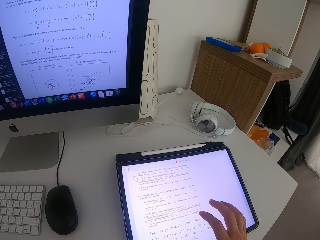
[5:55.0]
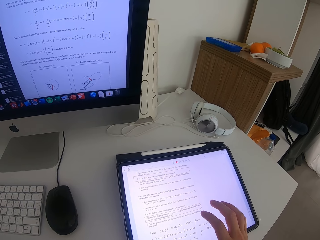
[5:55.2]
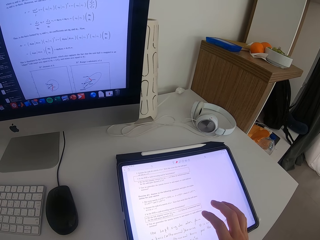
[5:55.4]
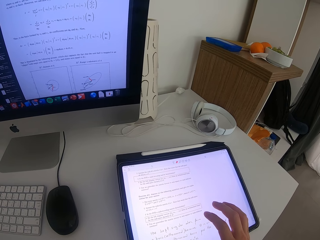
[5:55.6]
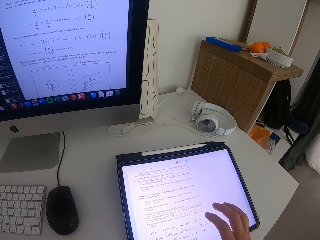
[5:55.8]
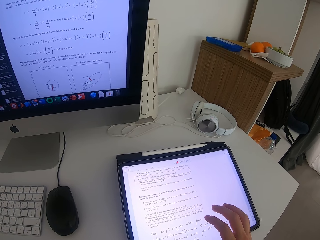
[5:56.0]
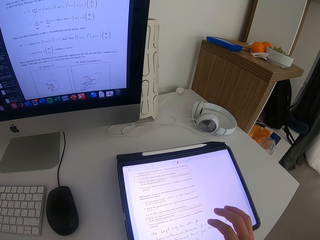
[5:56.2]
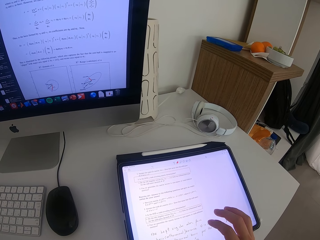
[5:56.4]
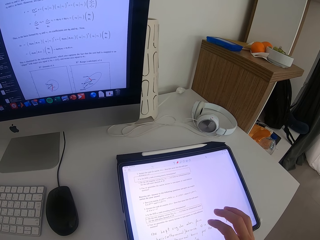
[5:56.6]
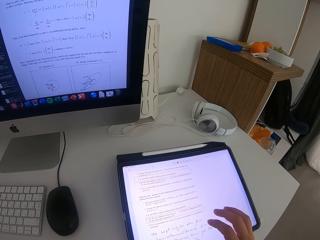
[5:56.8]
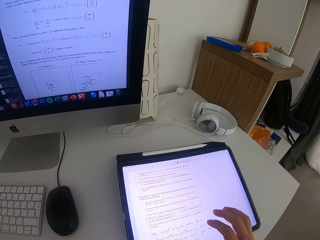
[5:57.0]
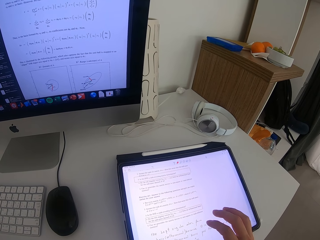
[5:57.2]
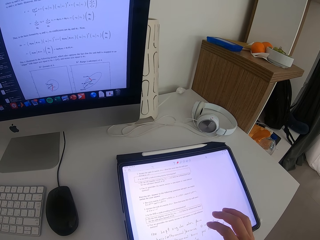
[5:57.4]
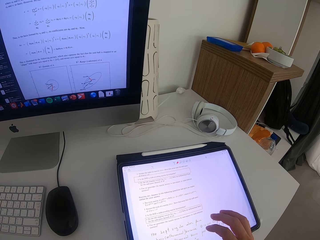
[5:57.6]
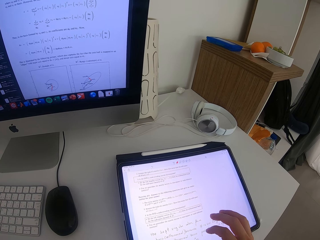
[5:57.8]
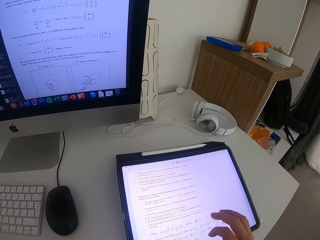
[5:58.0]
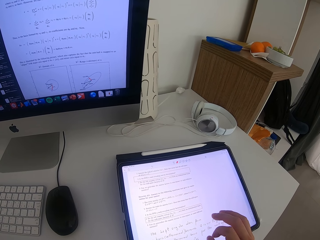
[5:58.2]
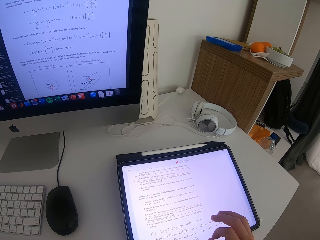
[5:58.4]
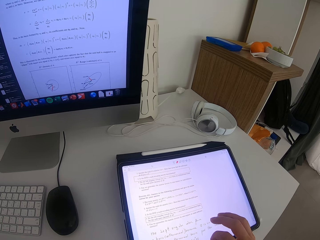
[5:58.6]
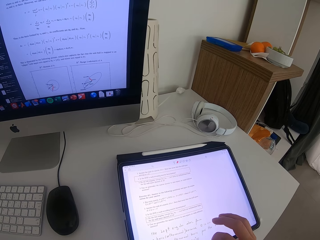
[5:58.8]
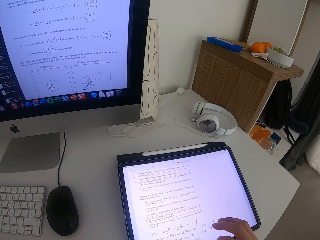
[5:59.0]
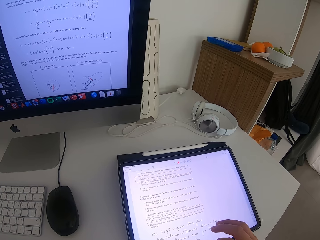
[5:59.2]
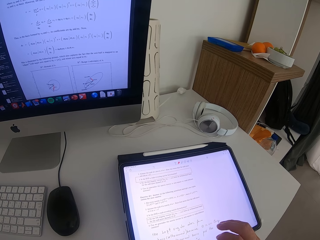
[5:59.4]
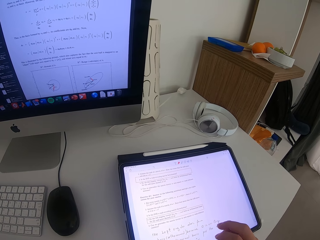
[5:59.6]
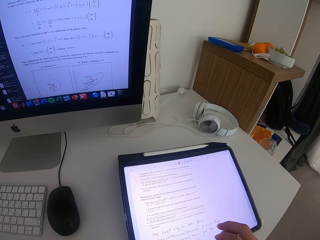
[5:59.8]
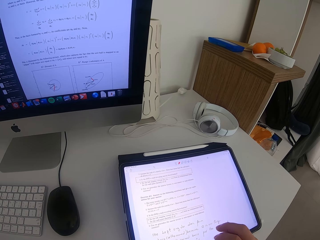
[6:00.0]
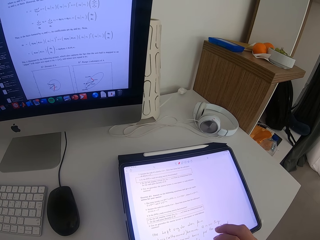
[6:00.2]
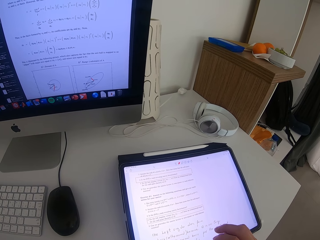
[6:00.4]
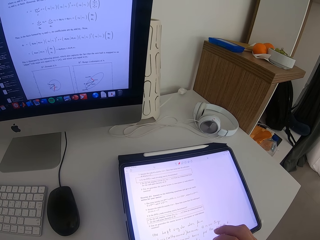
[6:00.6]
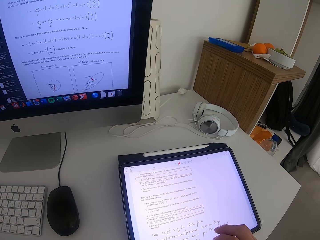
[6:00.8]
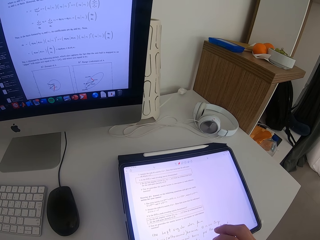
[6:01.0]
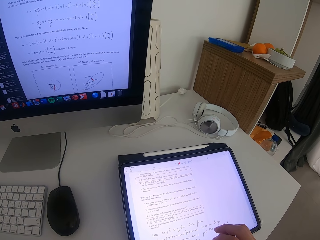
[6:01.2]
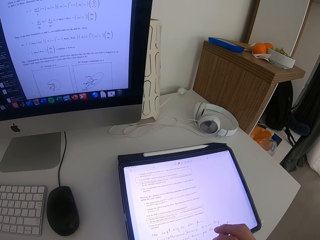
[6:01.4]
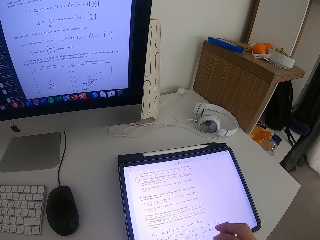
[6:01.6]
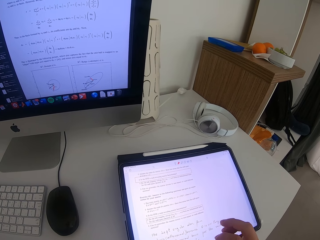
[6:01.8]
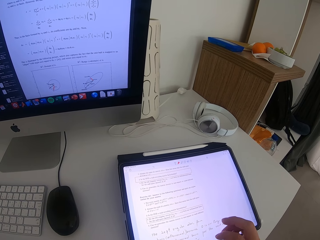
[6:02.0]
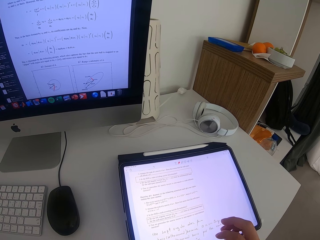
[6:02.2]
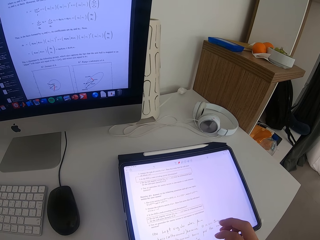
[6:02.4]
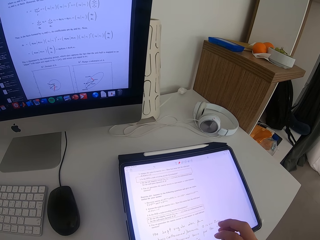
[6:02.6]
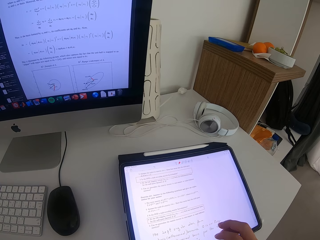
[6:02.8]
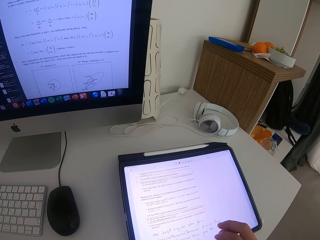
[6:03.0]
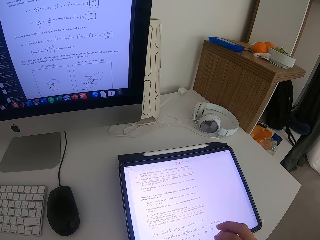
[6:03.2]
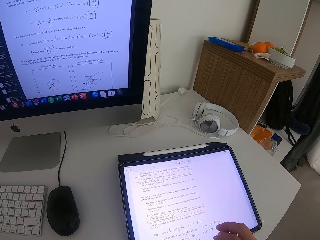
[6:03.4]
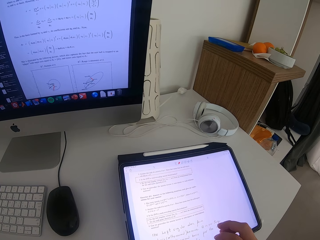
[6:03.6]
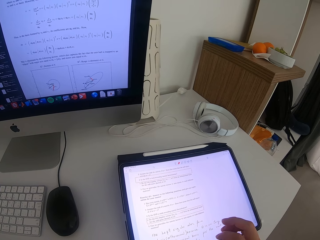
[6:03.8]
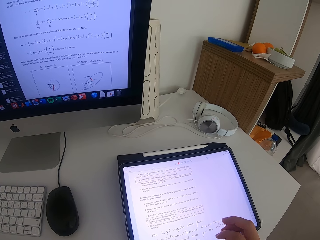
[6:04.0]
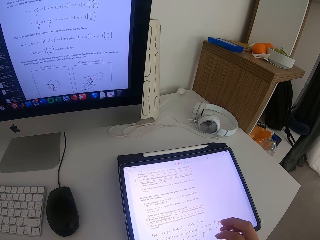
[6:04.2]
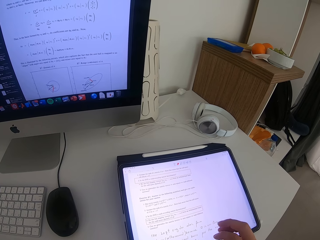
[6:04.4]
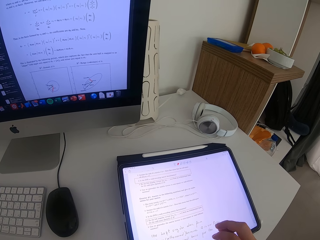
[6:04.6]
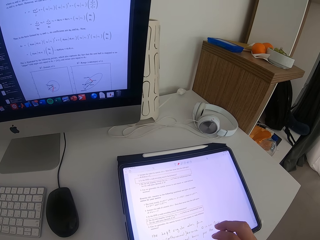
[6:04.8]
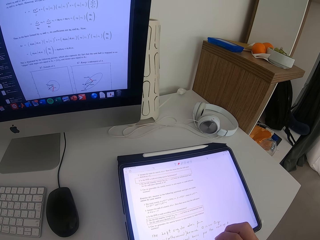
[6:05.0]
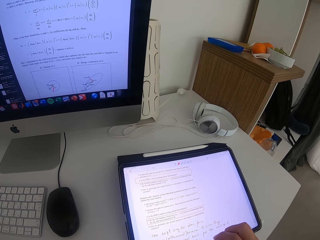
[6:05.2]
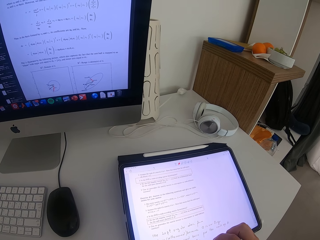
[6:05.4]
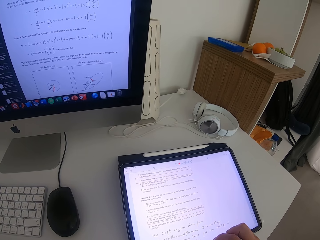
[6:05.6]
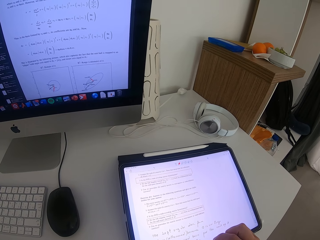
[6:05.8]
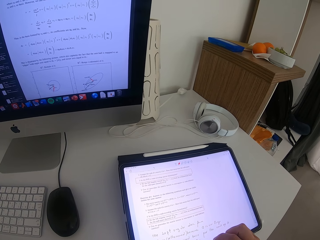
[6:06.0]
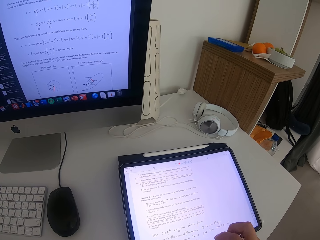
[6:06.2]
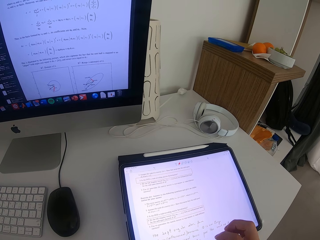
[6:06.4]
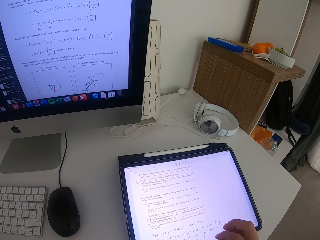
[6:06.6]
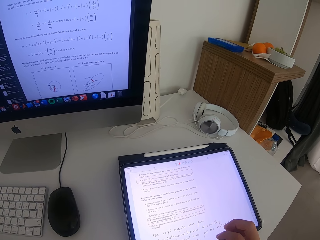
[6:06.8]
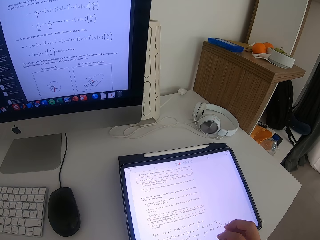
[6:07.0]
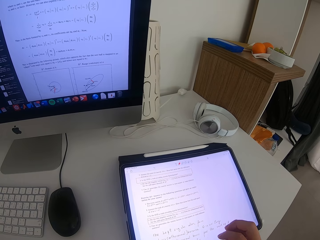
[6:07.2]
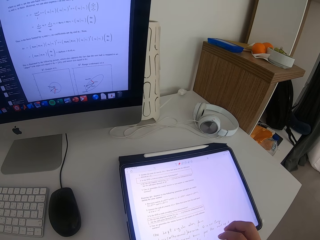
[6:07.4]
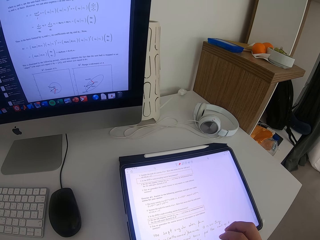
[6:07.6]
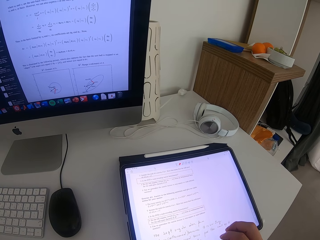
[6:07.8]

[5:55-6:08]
The camera wearer holds the screen. They look at the screen.

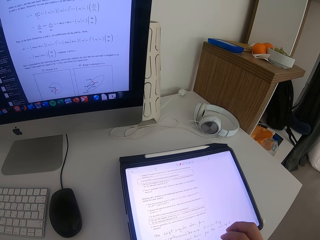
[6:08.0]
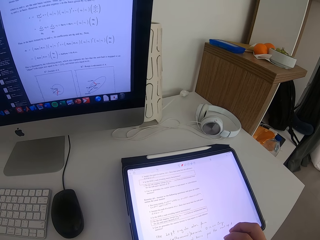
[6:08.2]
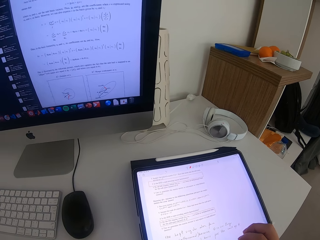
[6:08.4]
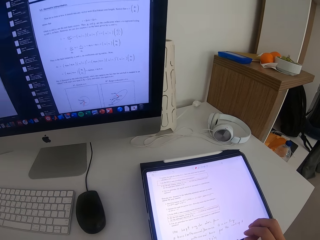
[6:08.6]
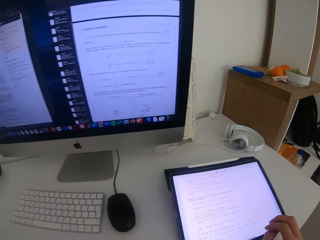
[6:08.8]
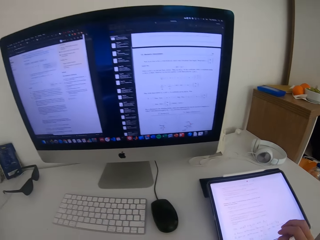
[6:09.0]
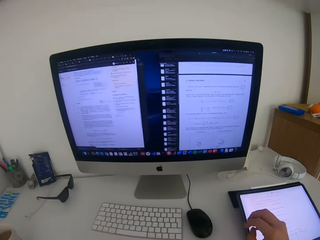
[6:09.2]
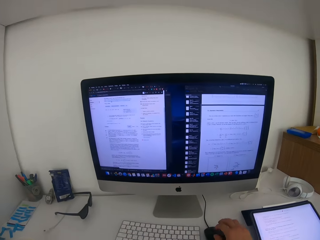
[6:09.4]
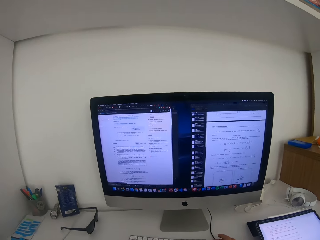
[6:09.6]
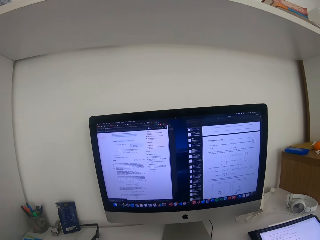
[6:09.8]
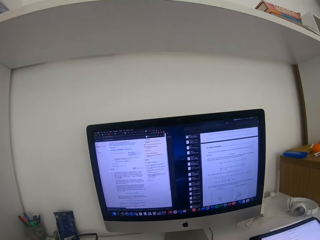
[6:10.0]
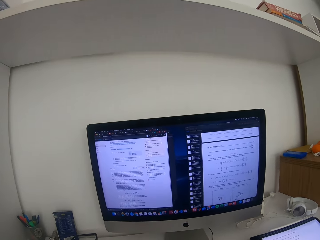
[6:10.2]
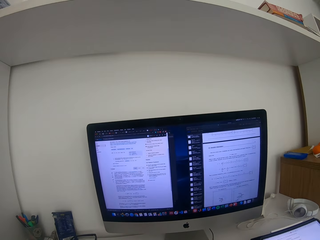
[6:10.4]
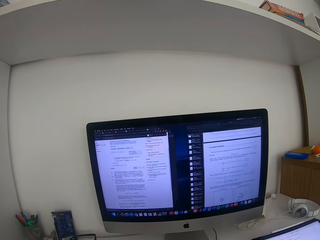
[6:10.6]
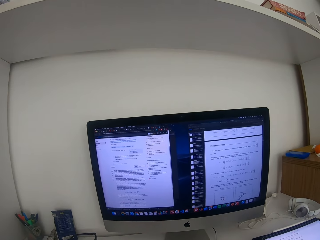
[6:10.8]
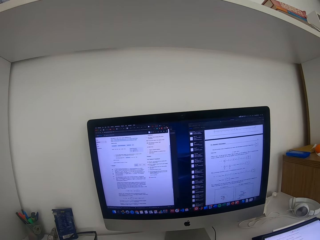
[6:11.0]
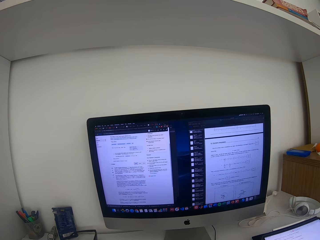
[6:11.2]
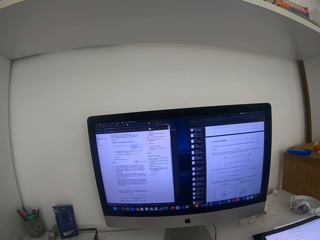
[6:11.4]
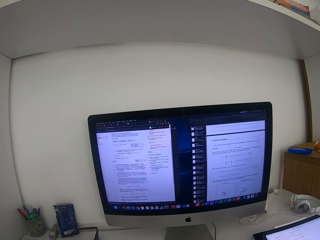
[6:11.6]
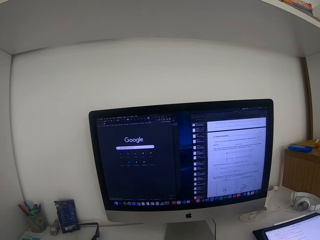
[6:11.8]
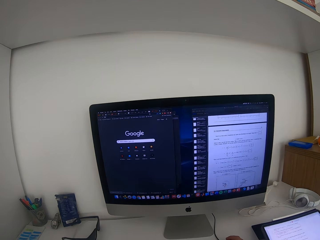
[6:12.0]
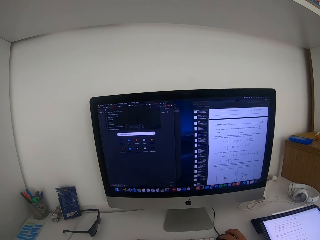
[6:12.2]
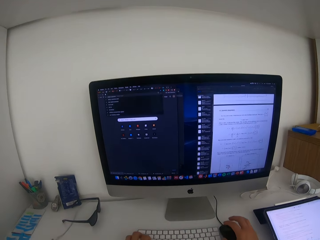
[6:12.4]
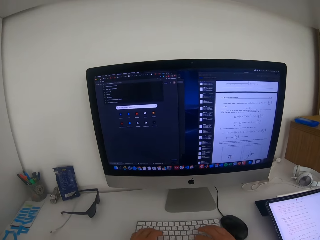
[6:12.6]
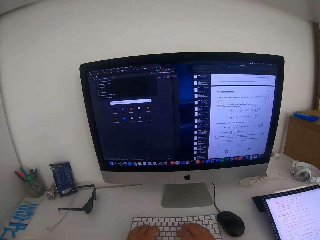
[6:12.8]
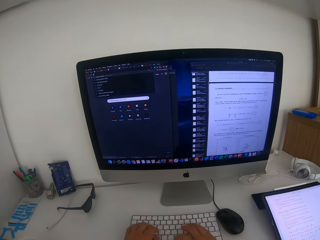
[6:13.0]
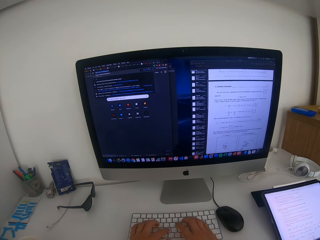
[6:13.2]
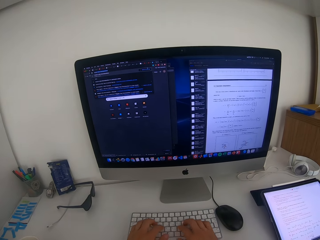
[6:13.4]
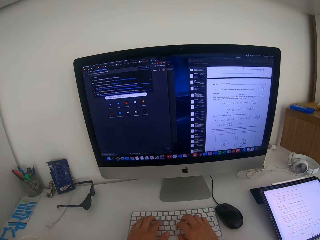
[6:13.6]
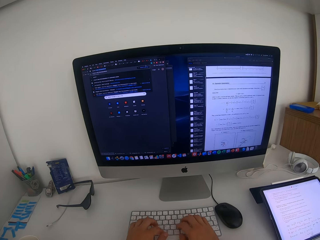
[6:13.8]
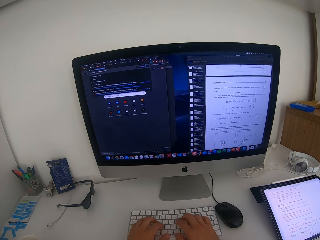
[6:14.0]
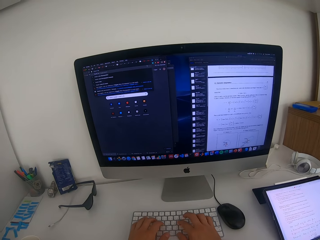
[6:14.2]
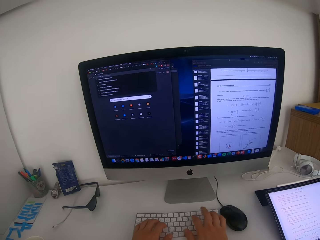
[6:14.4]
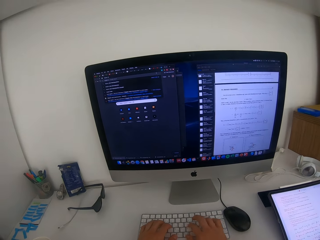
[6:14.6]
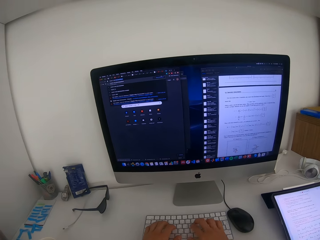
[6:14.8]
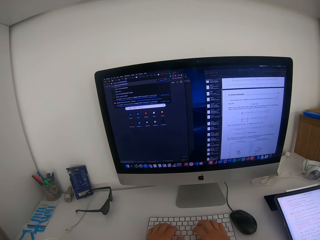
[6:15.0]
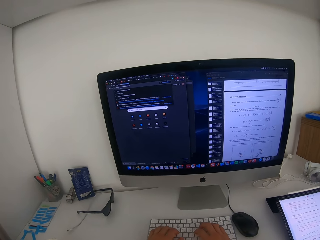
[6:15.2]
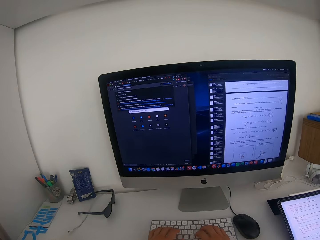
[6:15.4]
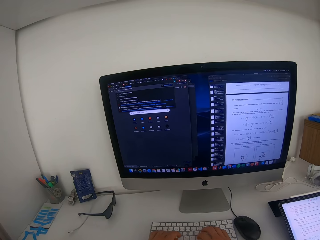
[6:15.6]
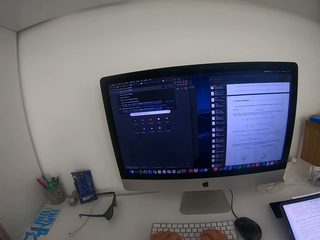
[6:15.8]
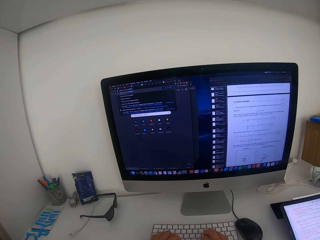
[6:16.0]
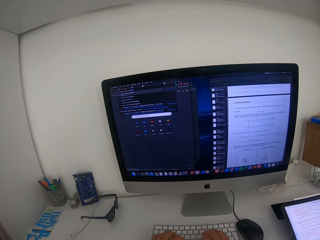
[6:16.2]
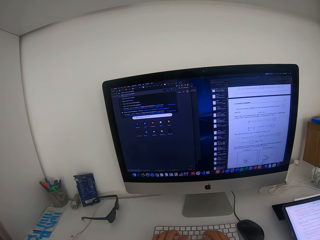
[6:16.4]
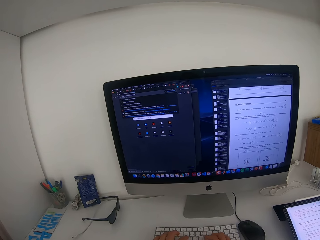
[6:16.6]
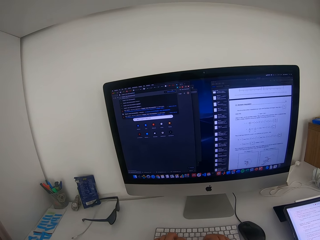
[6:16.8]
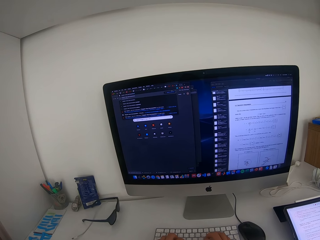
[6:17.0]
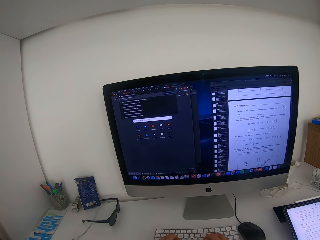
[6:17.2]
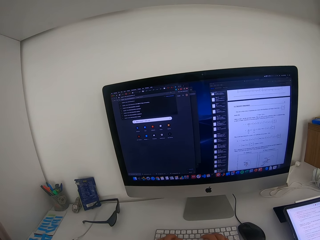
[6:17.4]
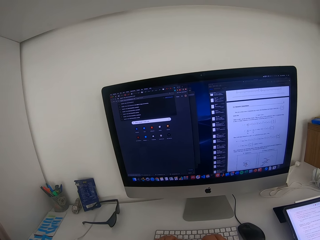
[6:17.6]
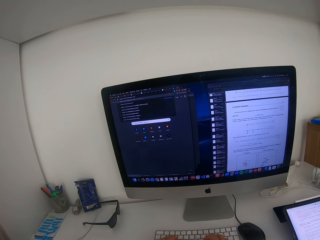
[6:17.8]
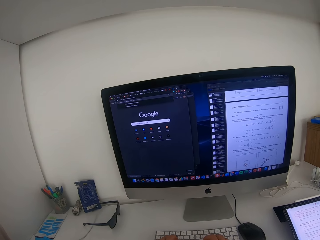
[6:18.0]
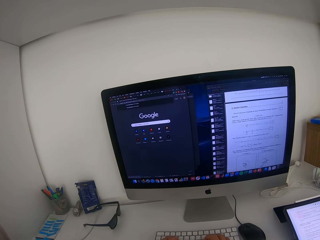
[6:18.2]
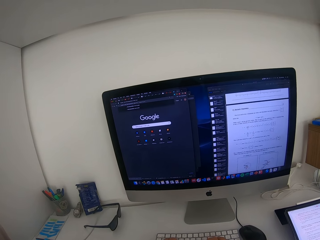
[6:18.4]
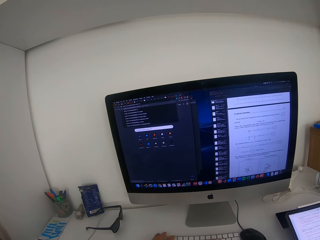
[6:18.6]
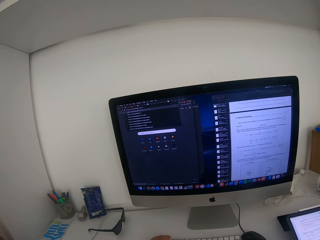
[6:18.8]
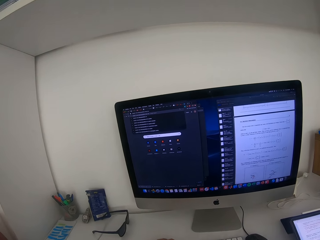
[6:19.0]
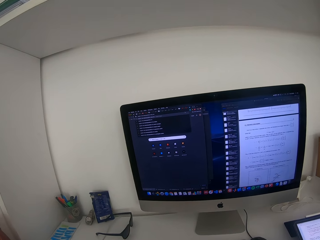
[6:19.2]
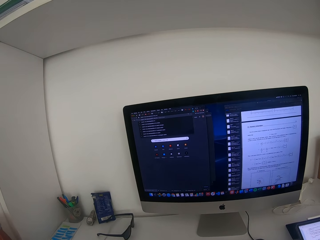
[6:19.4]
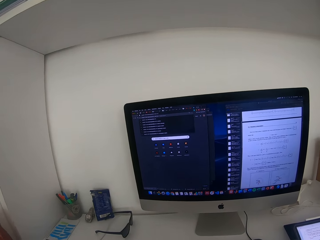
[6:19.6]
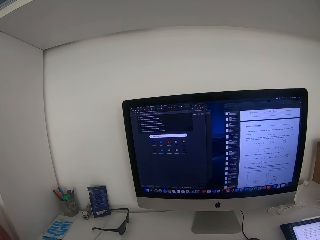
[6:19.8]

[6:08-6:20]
The camera wearer looks at the computer. They touch the mouse. They type on the keyboard. They look at the screen.
